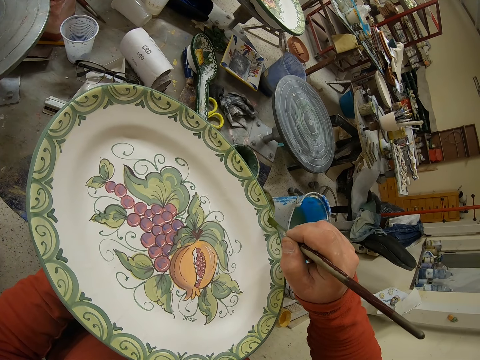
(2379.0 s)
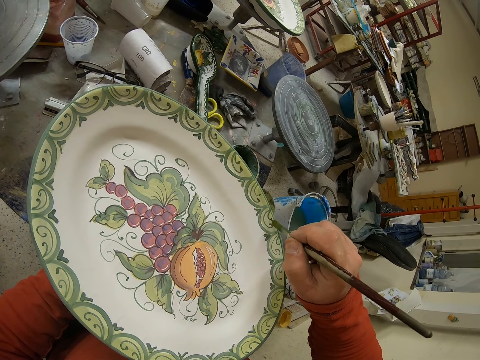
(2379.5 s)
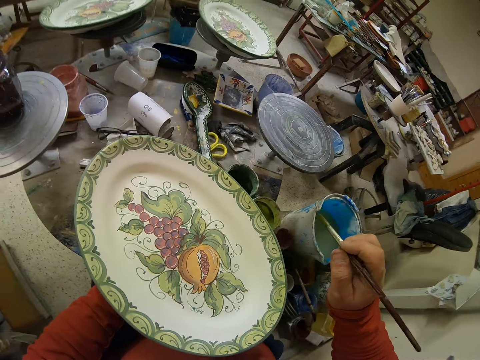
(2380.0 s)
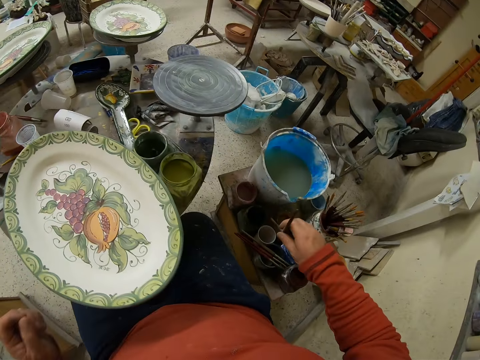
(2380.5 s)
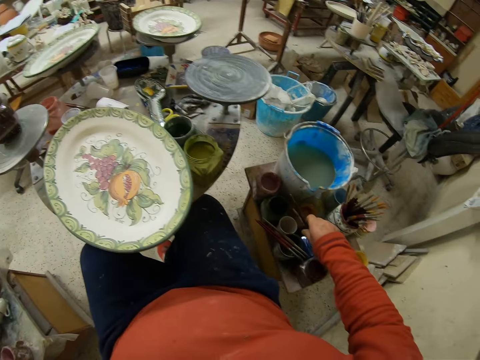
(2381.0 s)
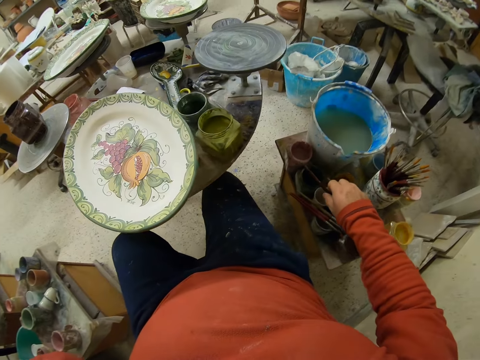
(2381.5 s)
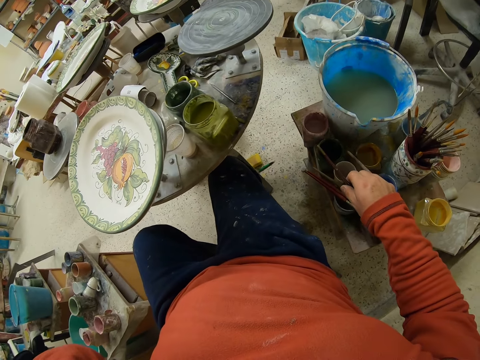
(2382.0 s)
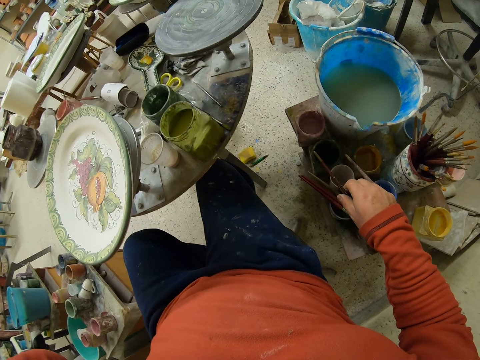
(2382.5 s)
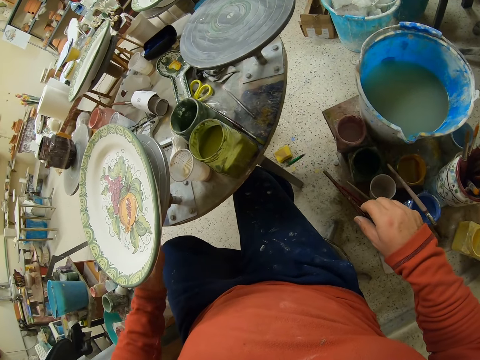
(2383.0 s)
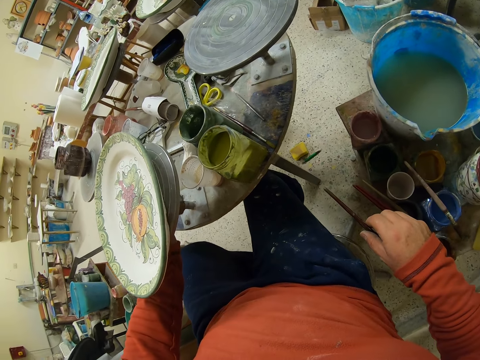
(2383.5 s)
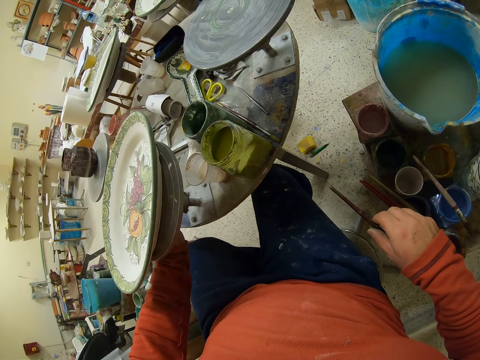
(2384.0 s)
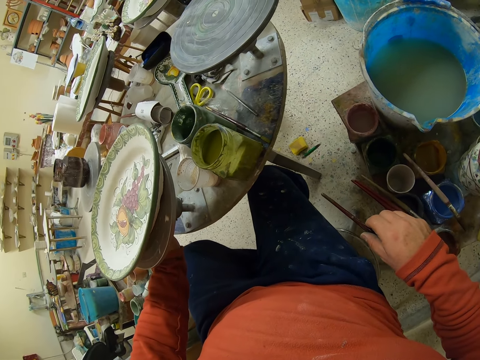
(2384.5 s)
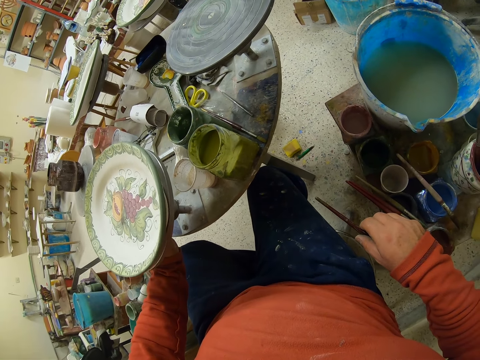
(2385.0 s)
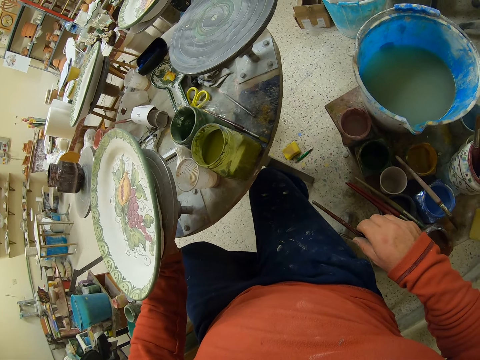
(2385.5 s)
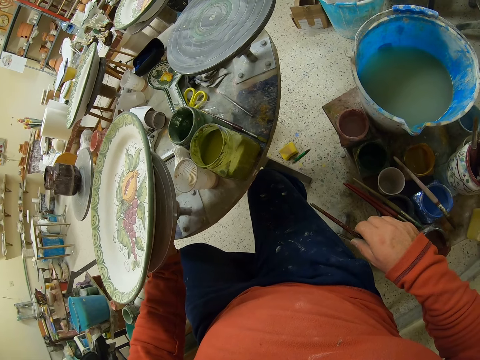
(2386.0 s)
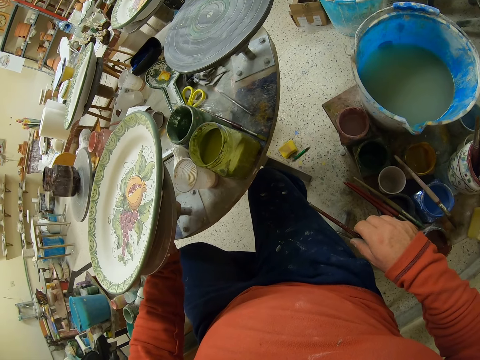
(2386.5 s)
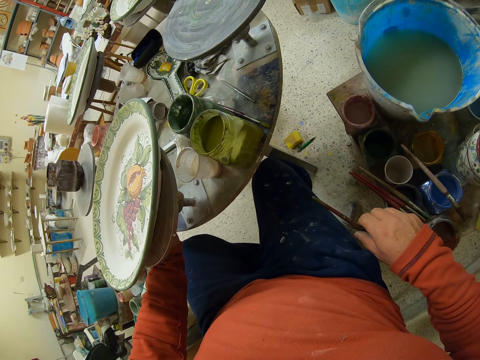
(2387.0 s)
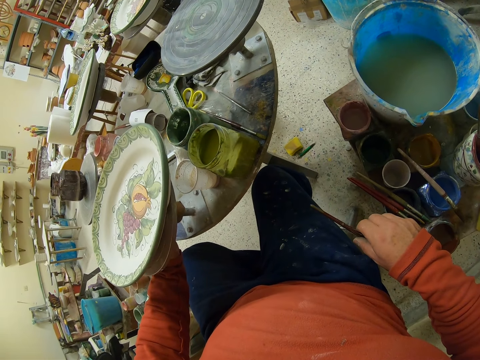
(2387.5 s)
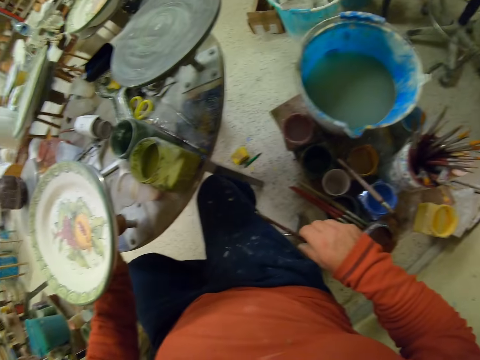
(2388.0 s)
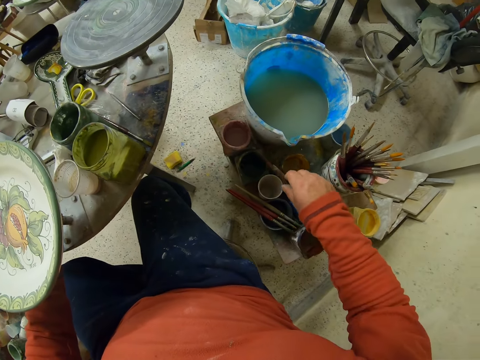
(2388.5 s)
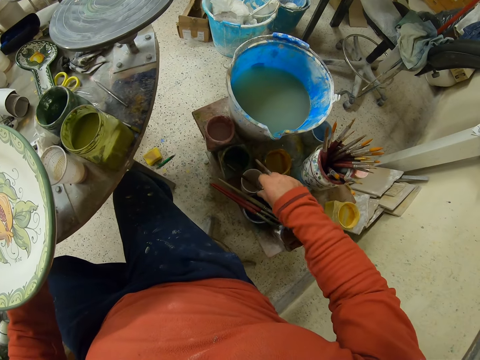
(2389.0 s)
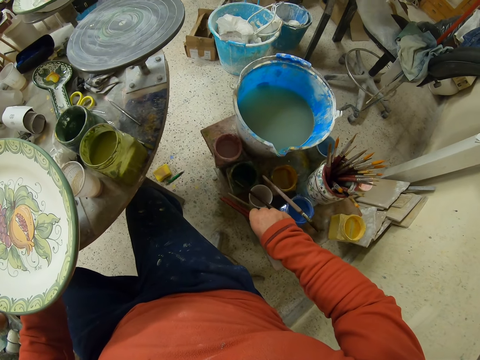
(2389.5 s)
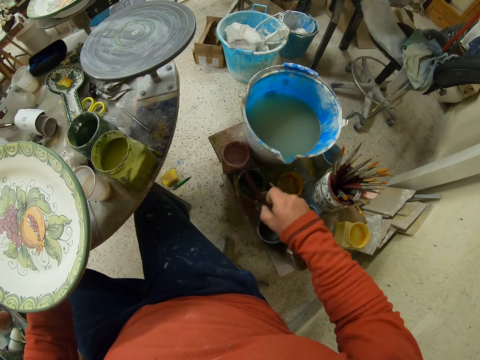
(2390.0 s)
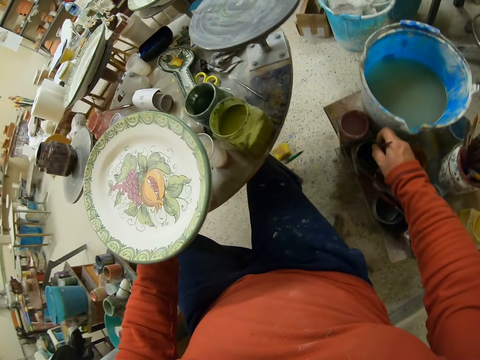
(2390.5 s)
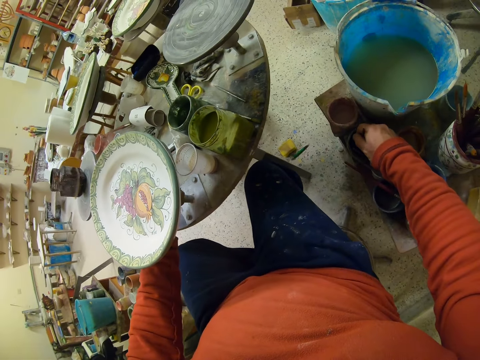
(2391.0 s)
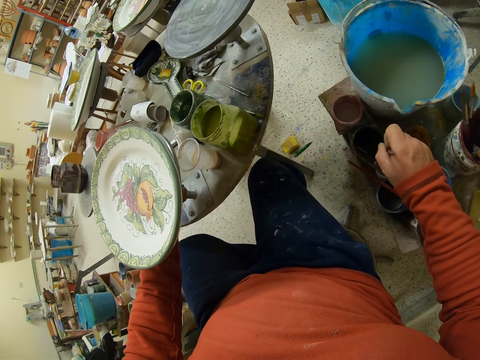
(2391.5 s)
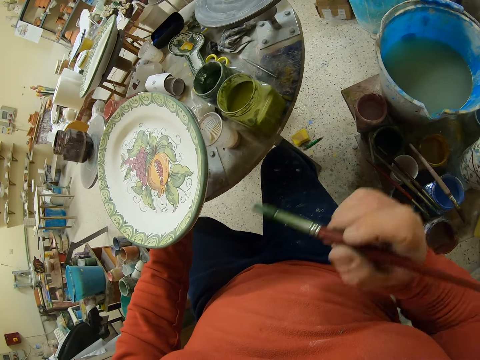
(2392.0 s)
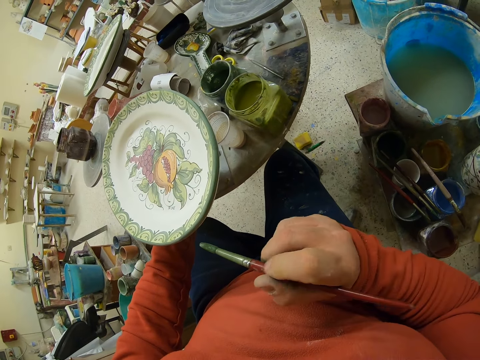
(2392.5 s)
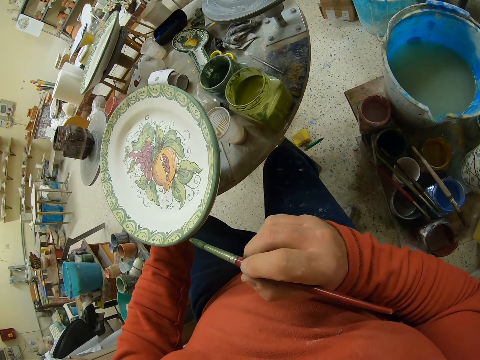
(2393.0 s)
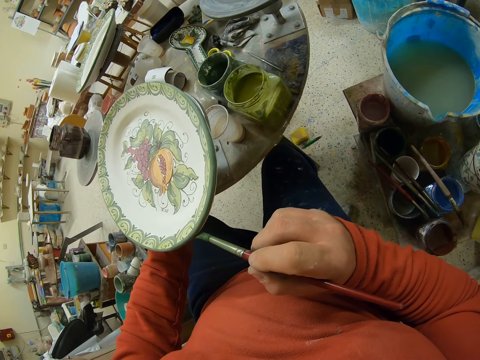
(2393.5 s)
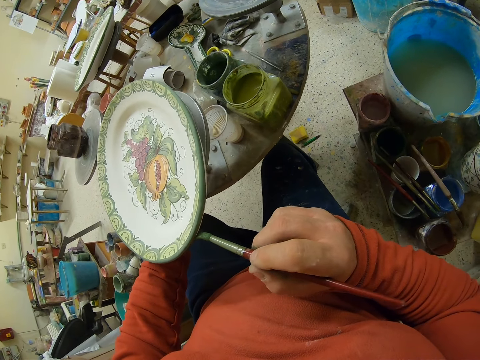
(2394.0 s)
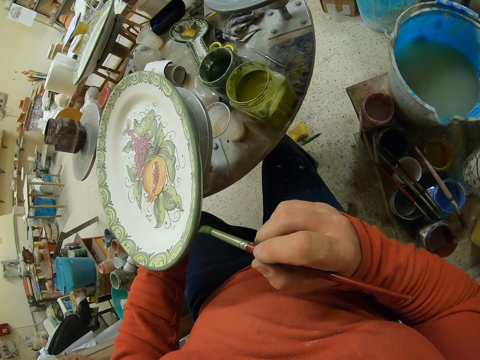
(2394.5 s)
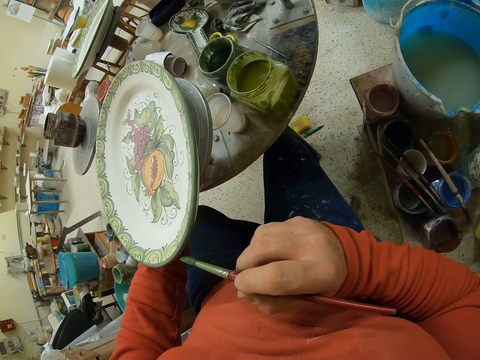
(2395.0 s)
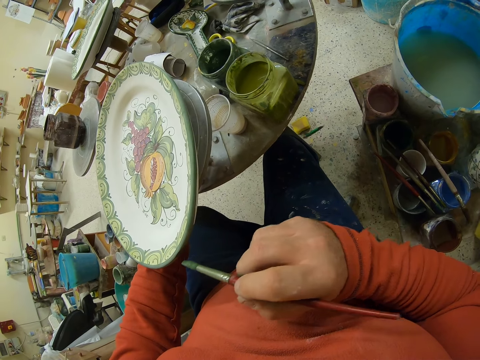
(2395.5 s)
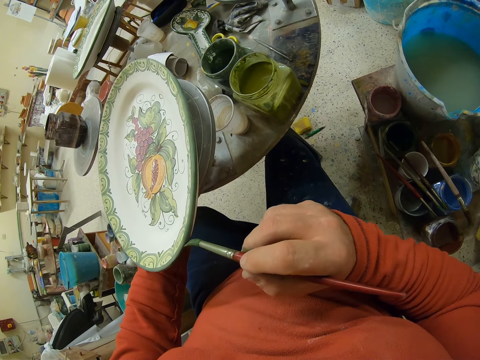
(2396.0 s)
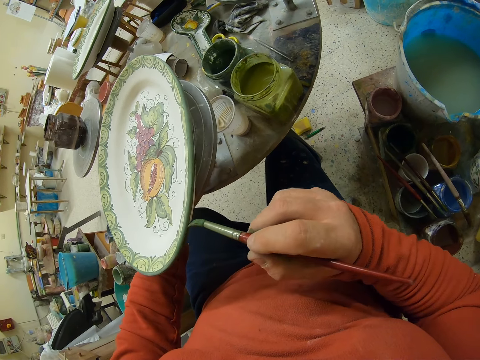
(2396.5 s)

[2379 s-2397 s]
The camera wearer tilts the work stand. They roll the tray. They put down the brush. They pick up the brush. They dip the brush in the paint. They brush paint on the plate.

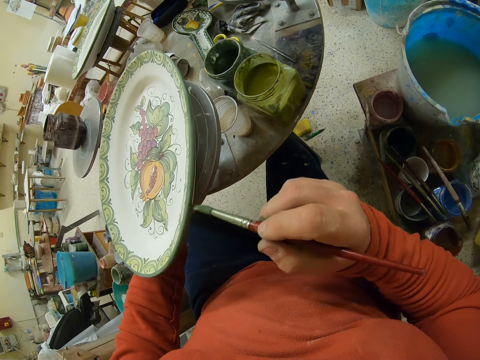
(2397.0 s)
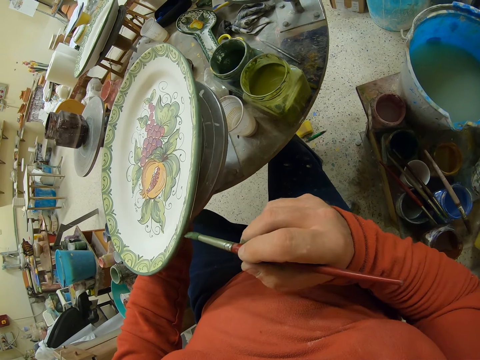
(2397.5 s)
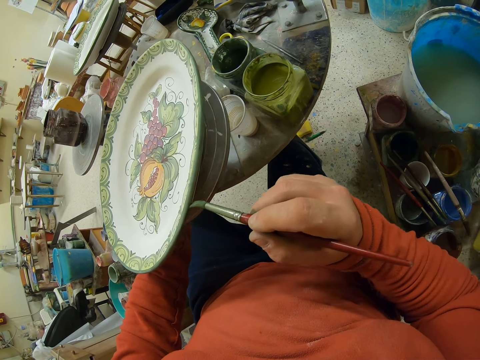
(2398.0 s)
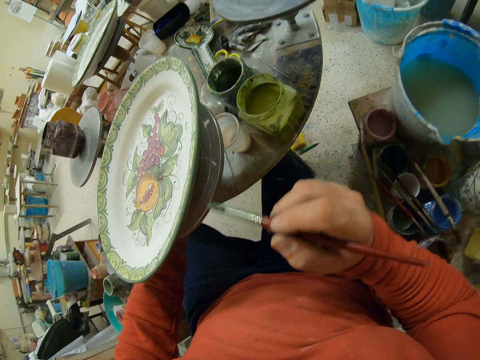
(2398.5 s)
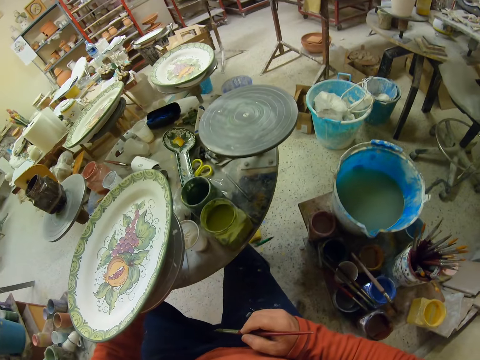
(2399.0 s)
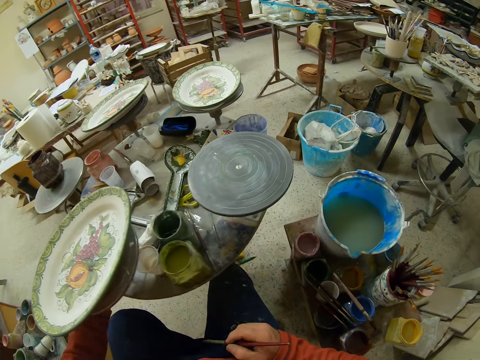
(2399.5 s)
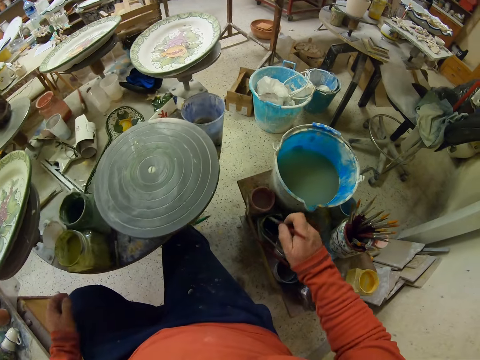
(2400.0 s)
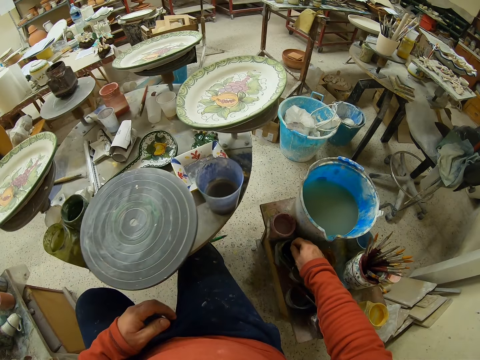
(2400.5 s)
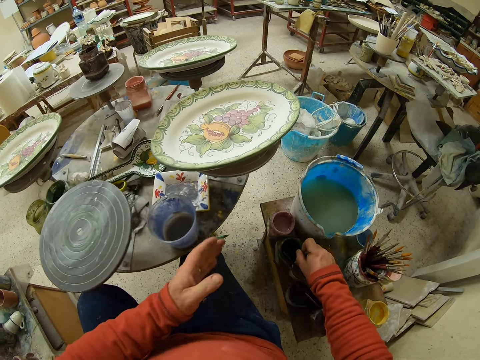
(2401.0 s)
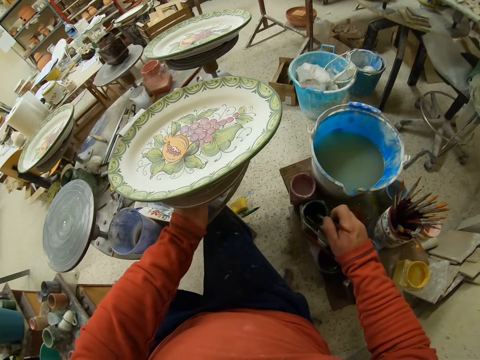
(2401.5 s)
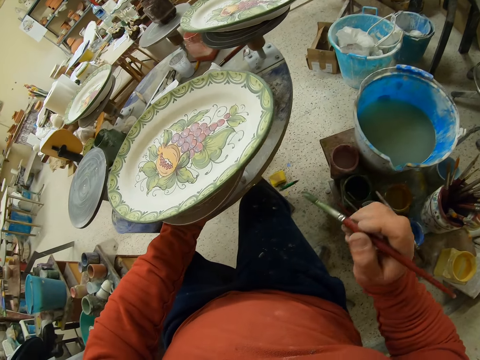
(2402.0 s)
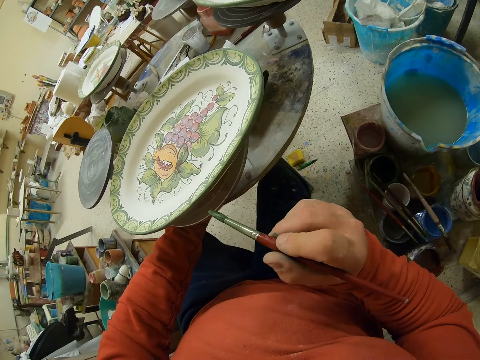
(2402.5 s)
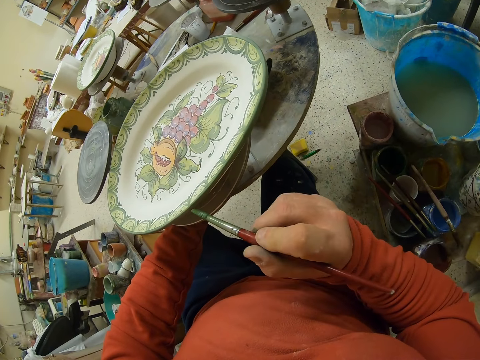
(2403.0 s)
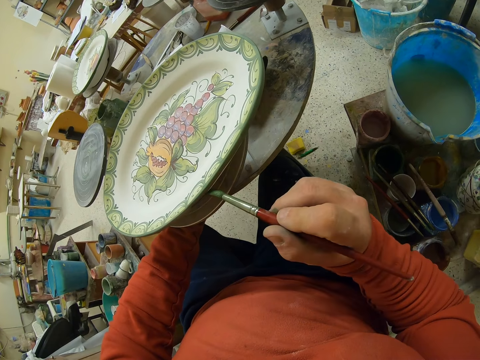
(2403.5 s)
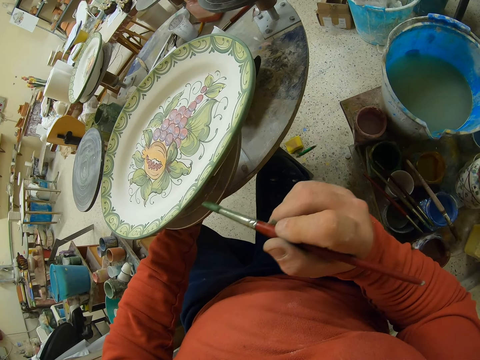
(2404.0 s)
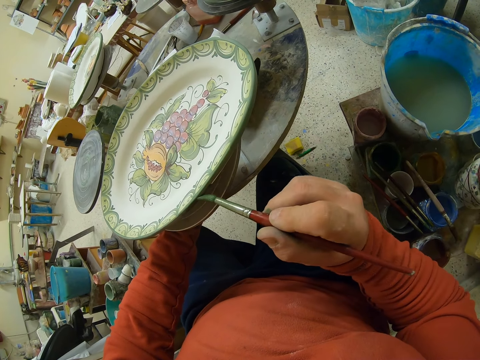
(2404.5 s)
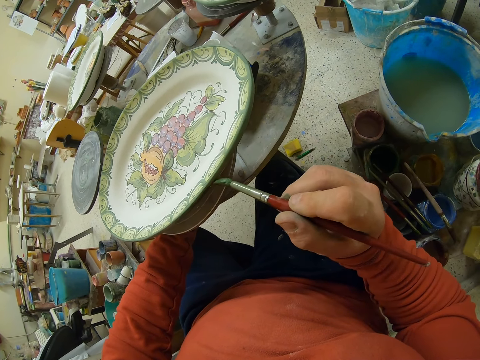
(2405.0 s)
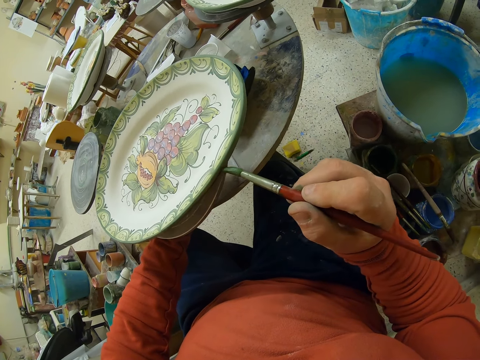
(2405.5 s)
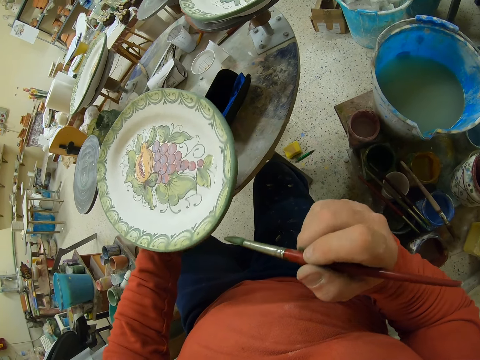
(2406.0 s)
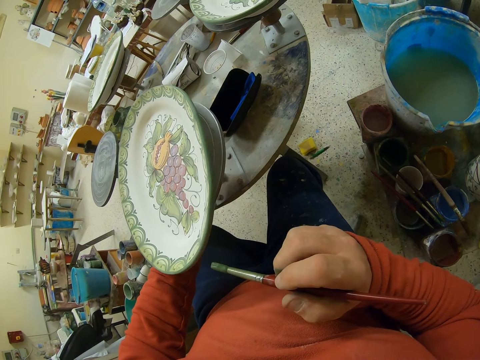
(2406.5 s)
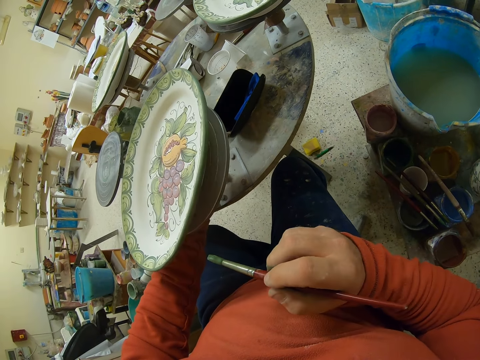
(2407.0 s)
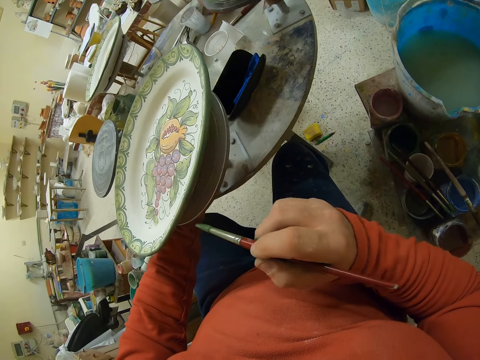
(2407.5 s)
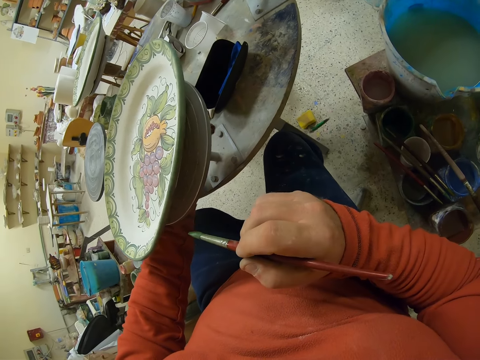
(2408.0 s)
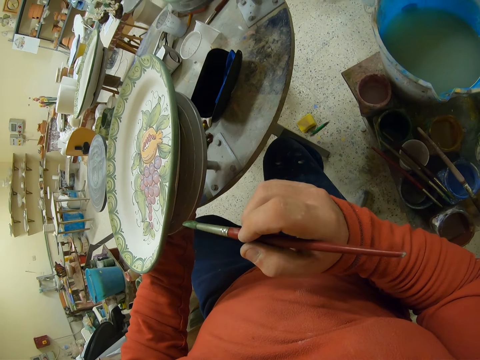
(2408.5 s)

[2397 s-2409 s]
The camera wearer tilts the work table. They dip the brush in the paint. They brush paint on the plate.
